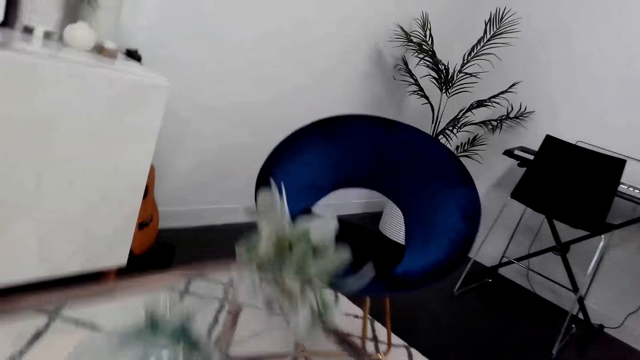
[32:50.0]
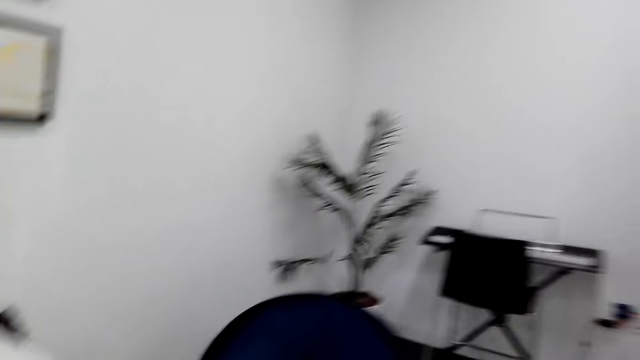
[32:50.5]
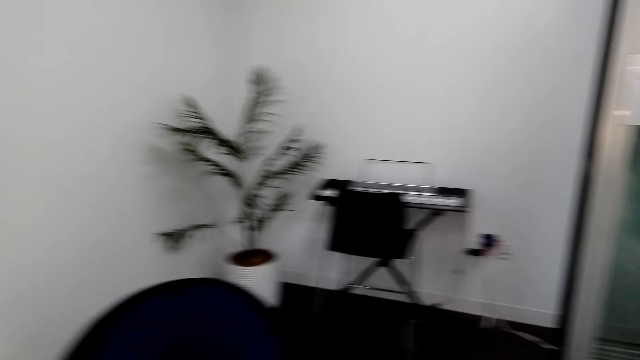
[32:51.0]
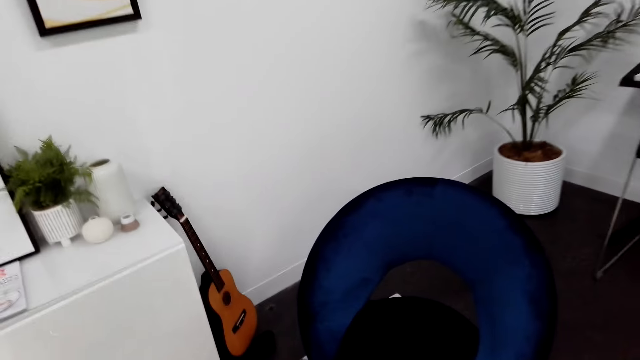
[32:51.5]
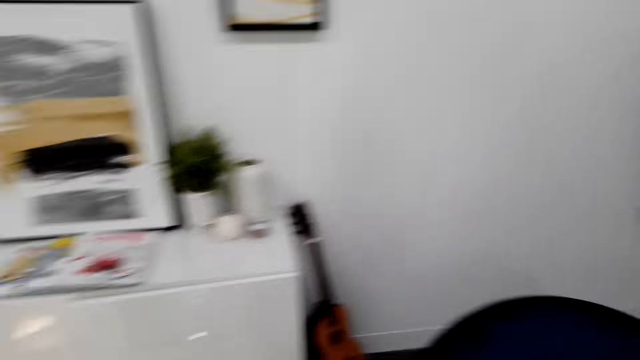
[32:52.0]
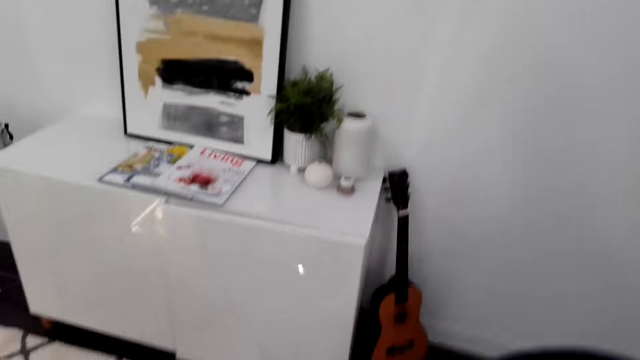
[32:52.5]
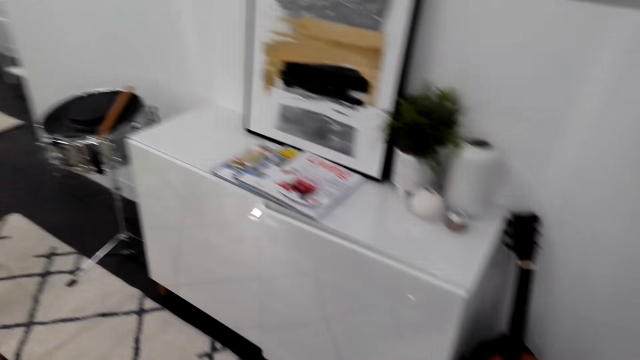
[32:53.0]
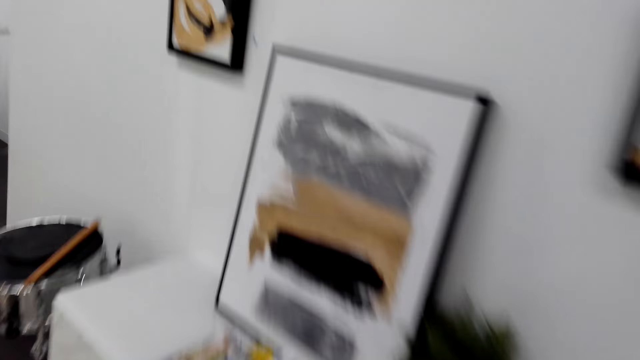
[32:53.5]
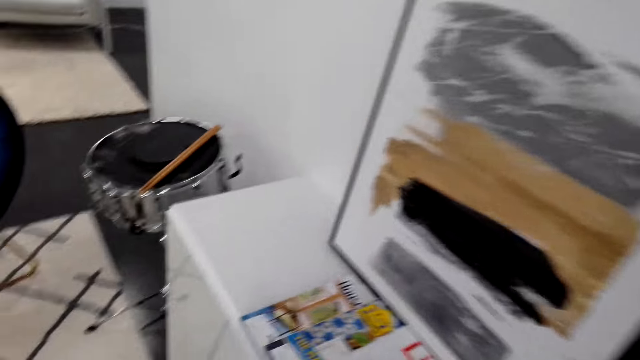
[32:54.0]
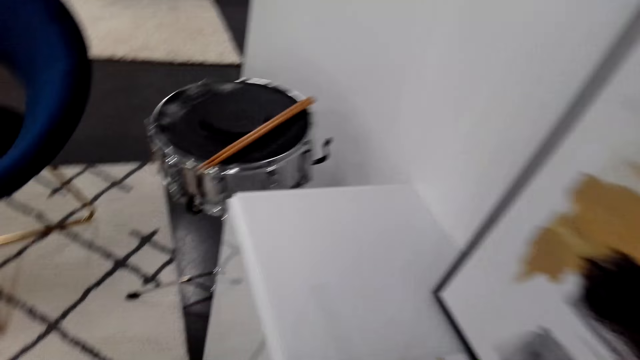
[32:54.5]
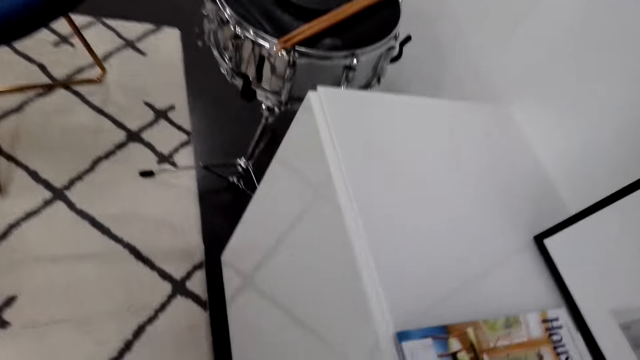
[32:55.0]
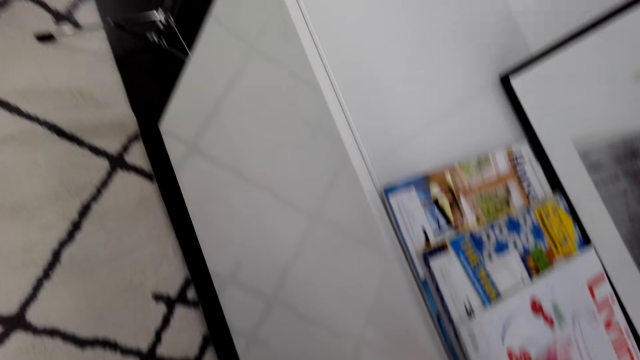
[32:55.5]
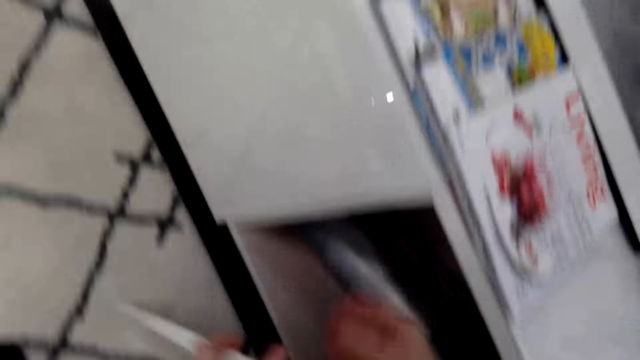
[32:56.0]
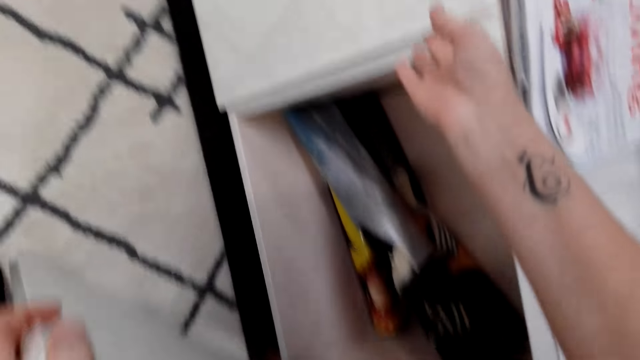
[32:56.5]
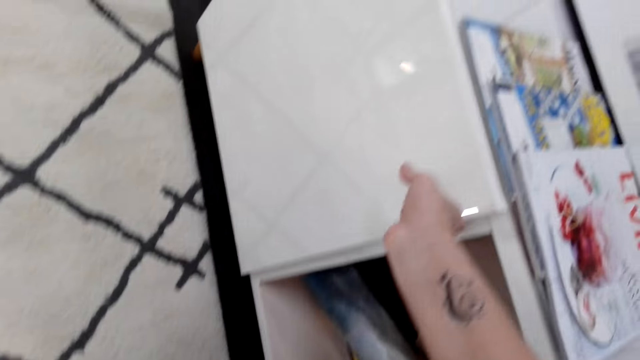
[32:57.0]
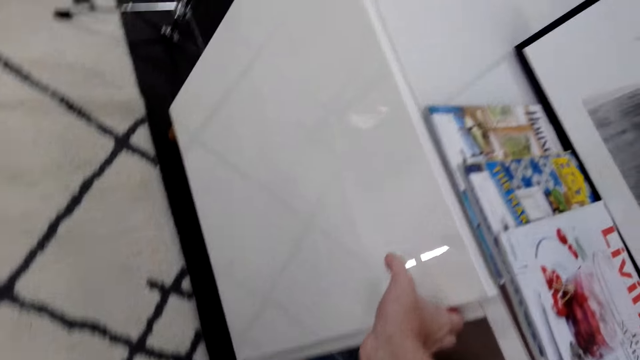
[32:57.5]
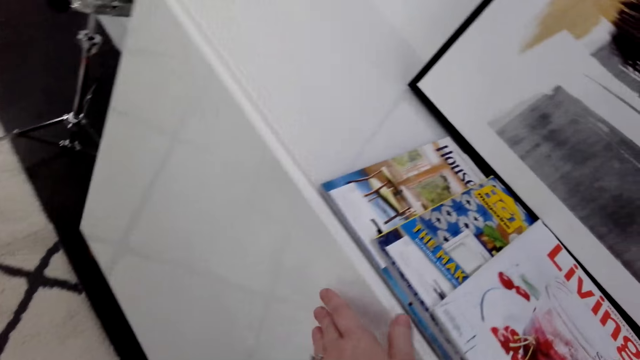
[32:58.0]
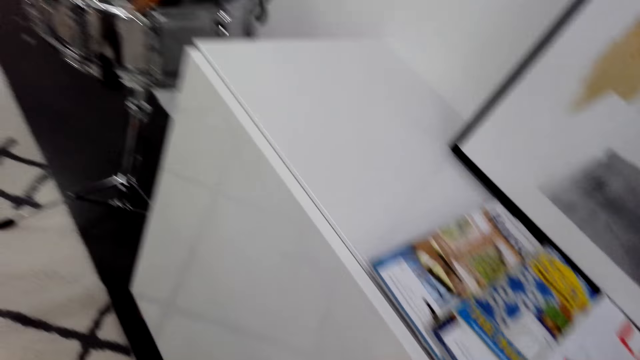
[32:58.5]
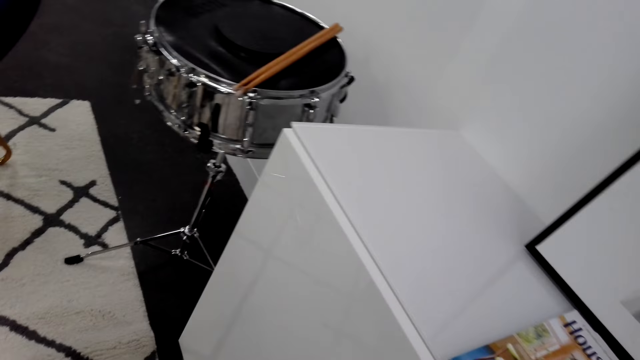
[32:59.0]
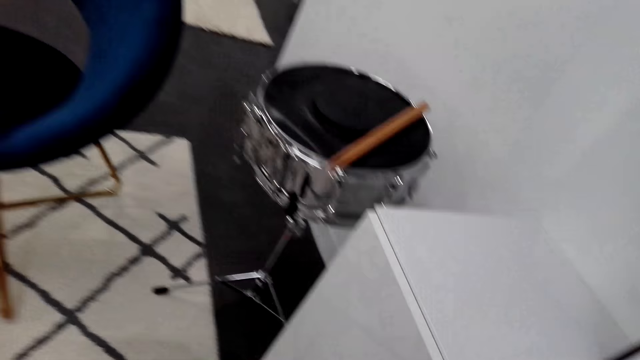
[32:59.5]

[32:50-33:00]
The camera wearer walks around. They look around. They open a cabinet. They move around.

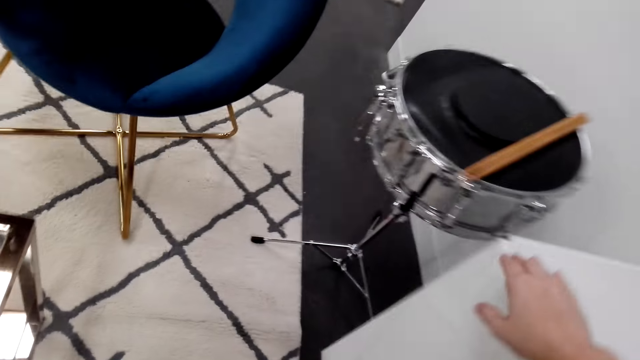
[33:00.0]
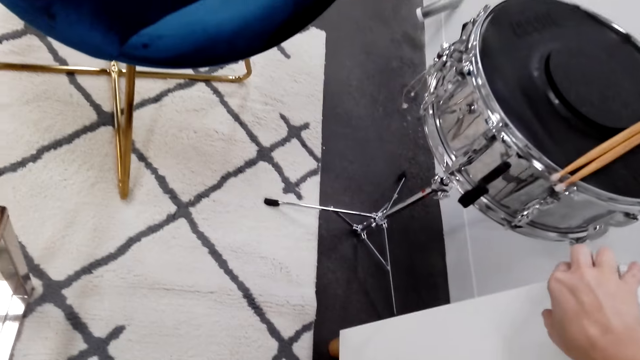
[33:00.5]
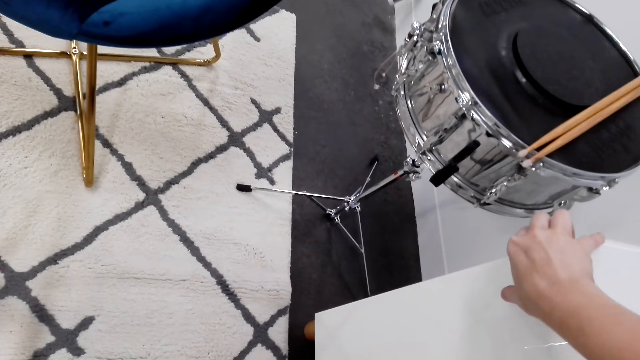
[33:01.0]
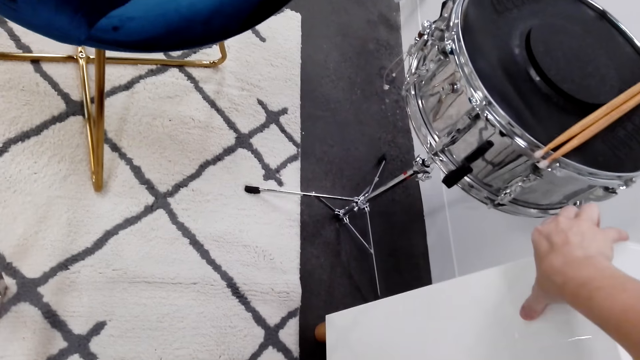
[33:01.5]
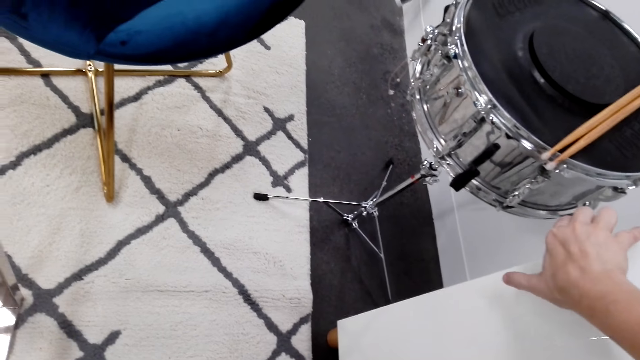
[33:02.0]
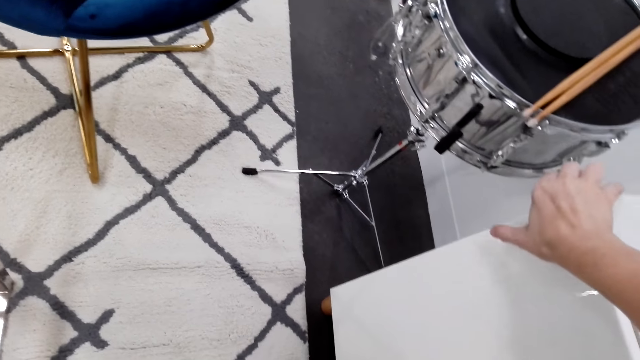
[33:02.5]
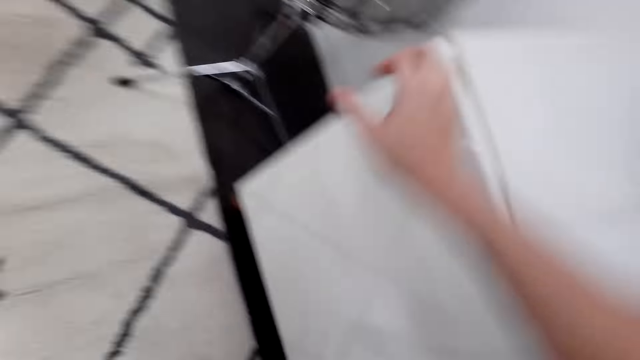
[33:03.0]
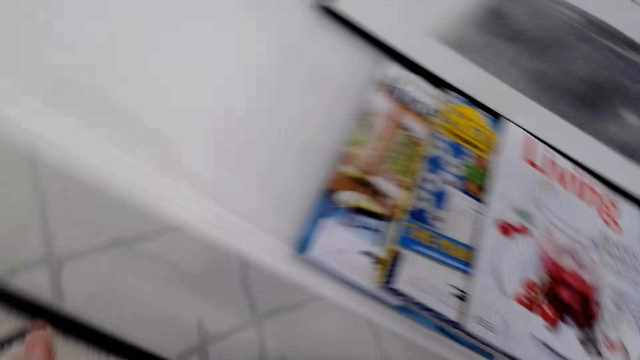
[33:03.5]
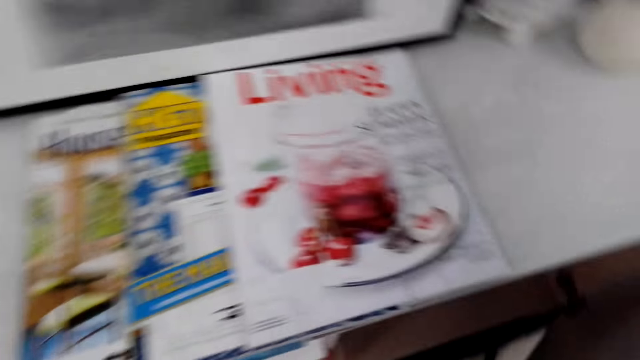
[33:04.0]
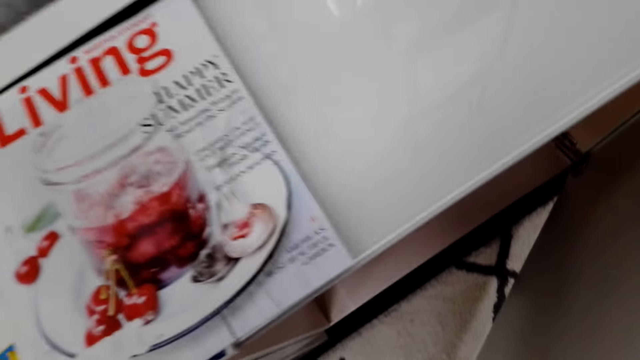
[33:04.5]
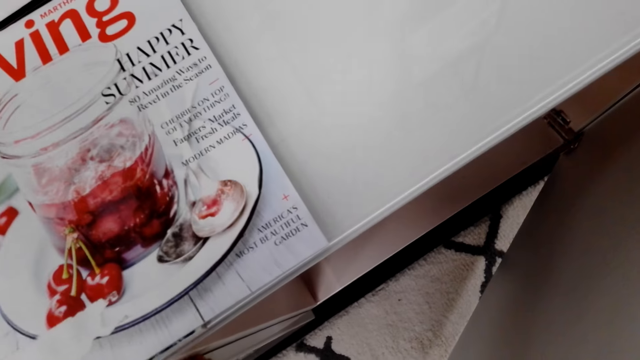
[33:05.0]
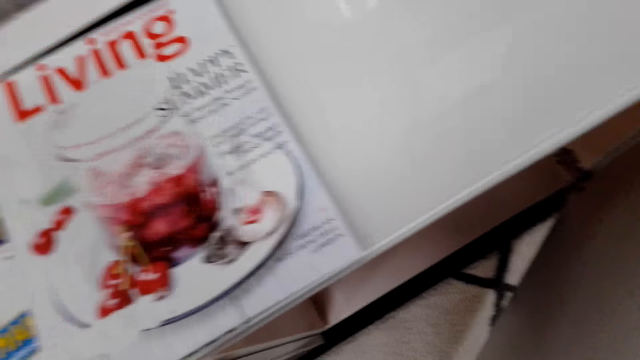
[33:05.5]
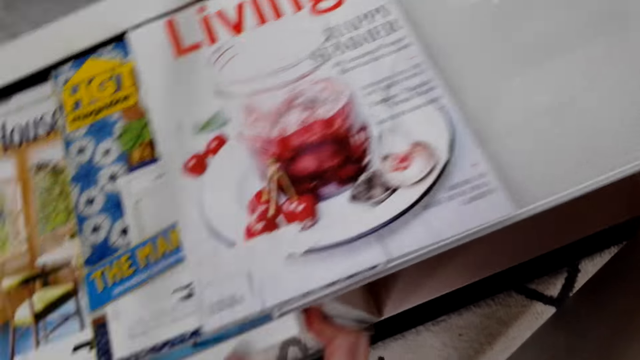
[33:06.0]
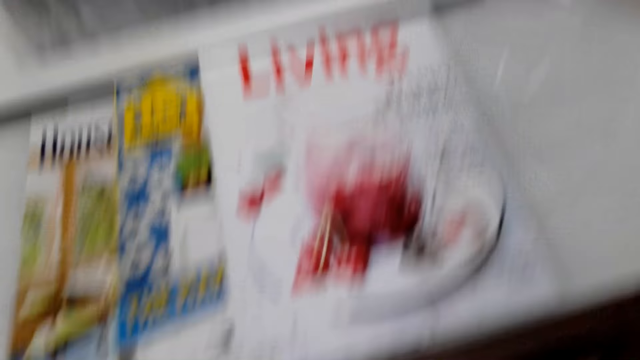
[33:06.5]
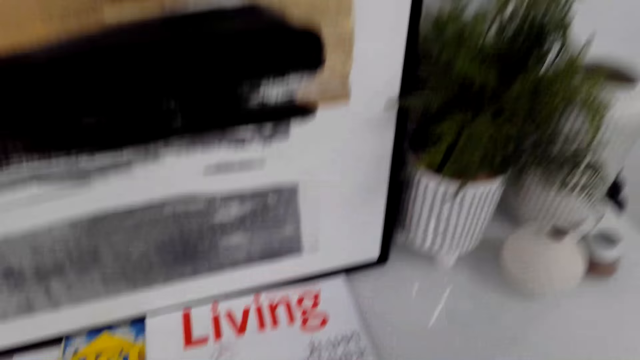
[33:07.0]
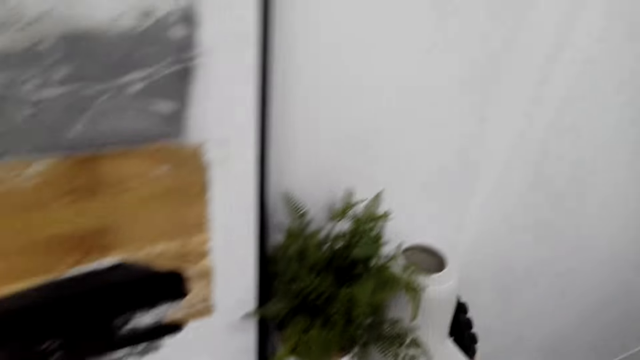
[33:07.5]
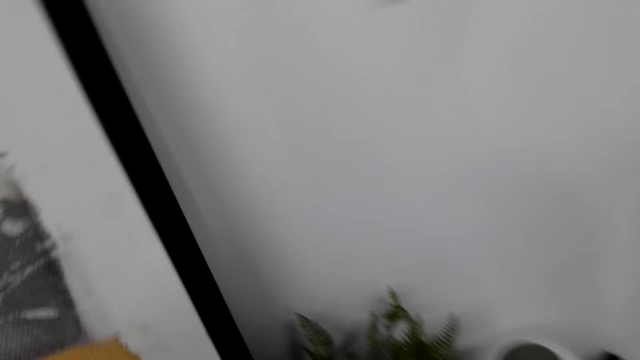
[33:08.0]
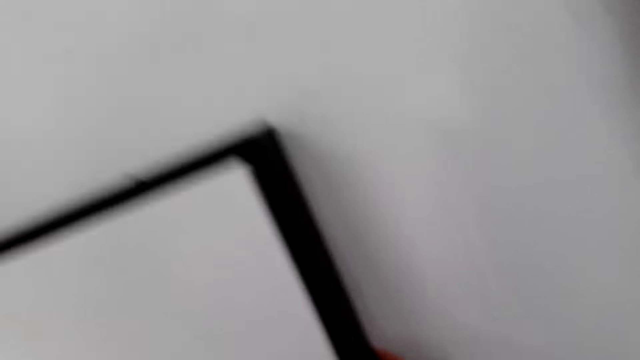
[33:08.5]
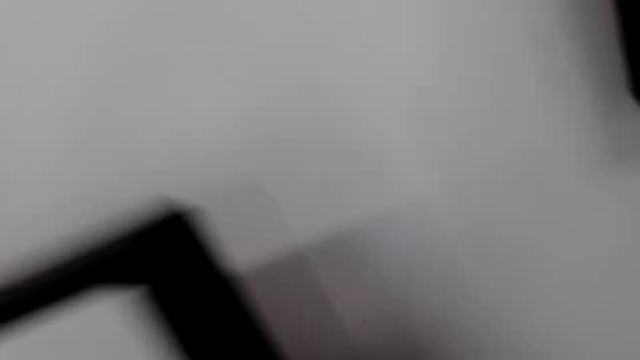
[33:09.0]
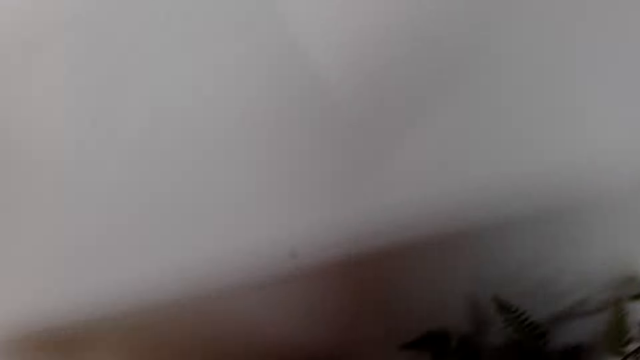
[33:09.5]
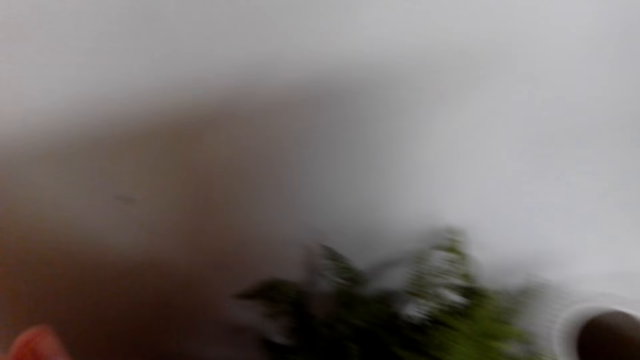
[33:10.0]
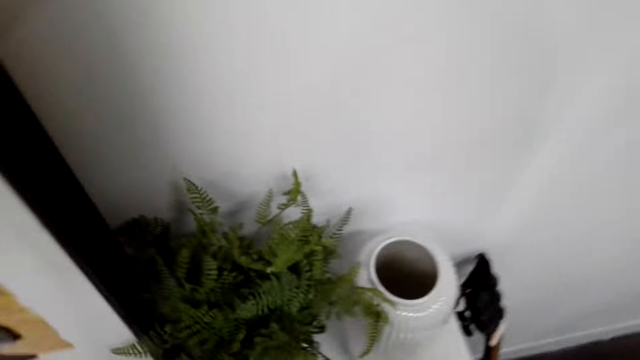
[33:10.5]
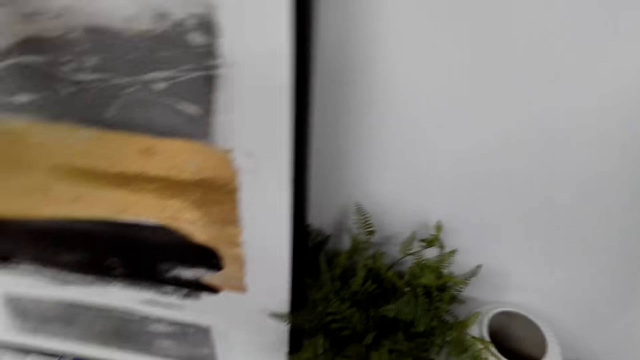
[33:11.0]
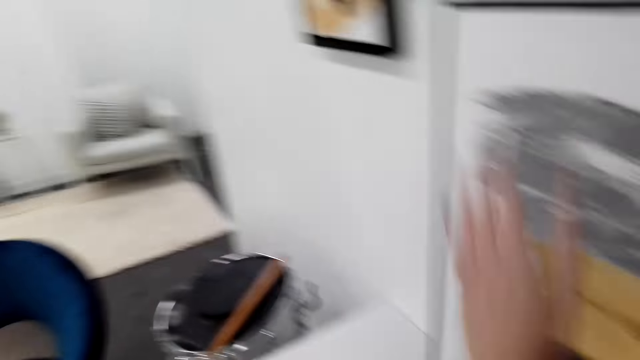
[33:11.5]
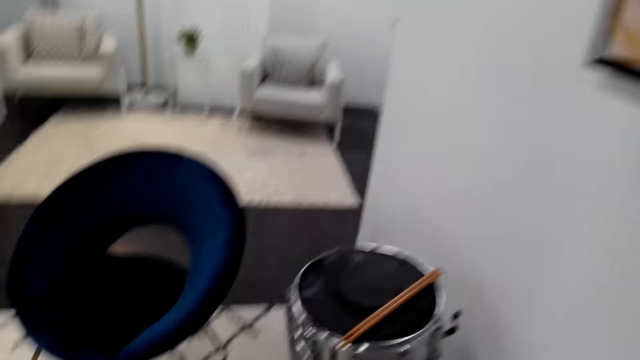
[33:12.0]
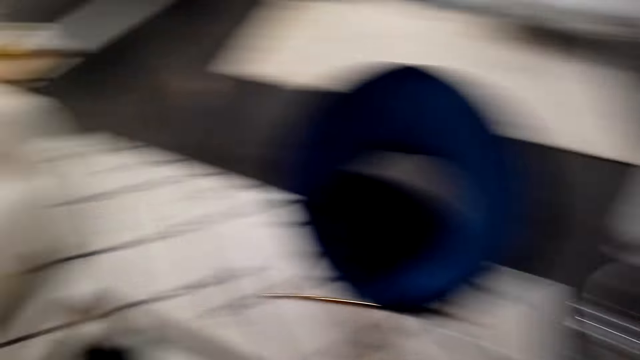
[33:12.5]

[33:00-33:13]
The camera wearer pulls the cabinet door. They move around. They look around. They move around. They look around. They move around.
